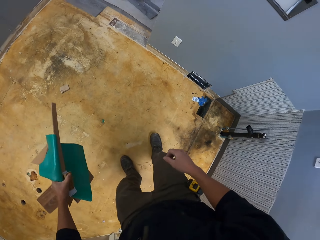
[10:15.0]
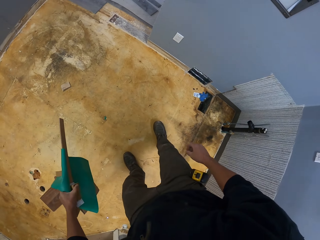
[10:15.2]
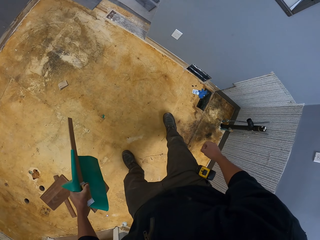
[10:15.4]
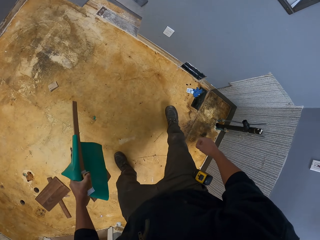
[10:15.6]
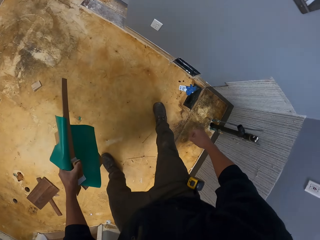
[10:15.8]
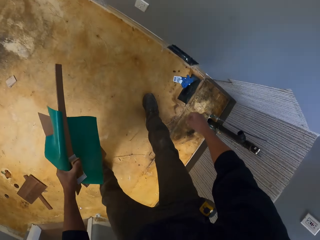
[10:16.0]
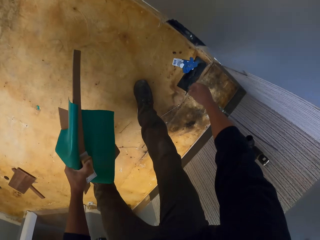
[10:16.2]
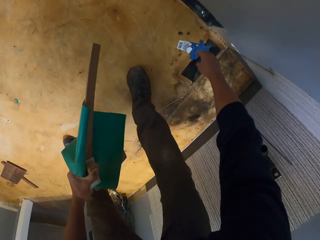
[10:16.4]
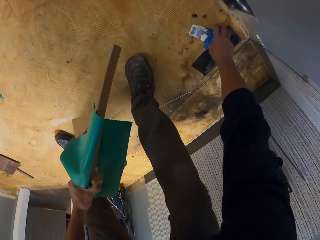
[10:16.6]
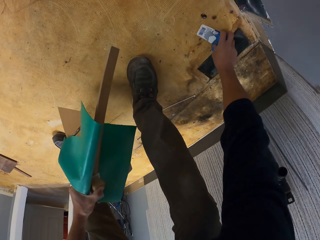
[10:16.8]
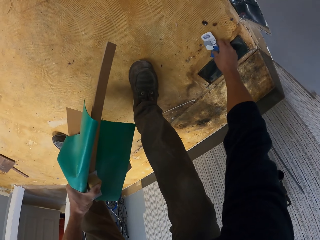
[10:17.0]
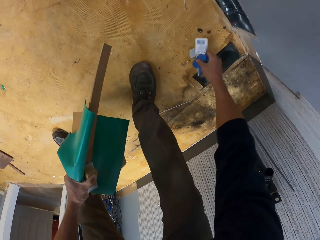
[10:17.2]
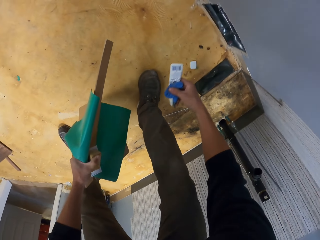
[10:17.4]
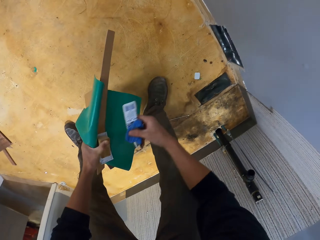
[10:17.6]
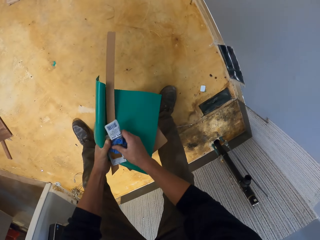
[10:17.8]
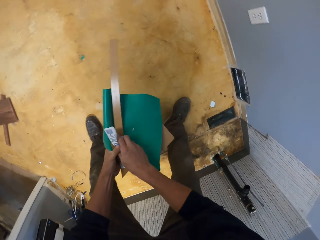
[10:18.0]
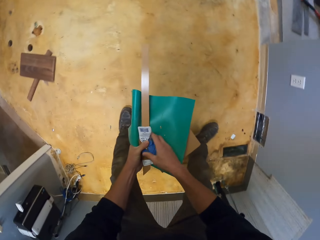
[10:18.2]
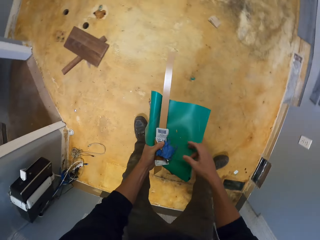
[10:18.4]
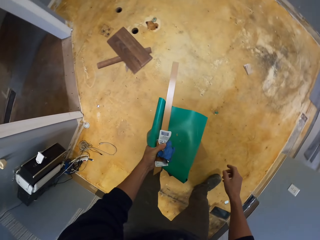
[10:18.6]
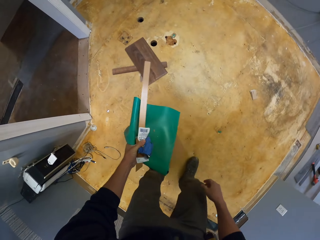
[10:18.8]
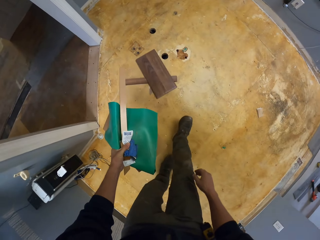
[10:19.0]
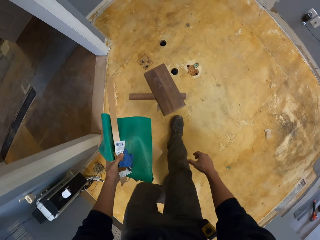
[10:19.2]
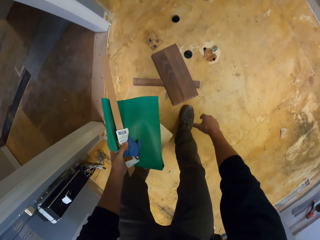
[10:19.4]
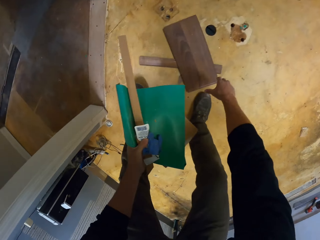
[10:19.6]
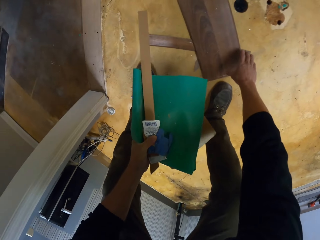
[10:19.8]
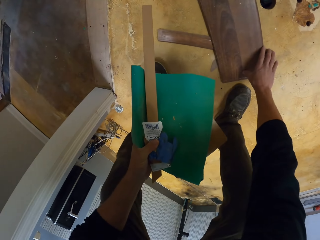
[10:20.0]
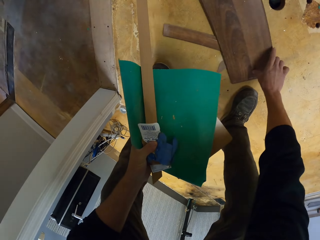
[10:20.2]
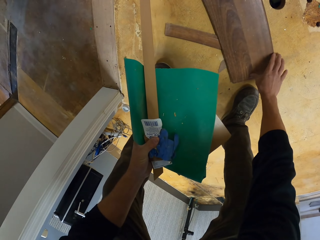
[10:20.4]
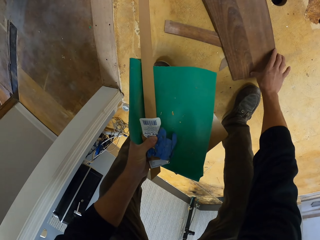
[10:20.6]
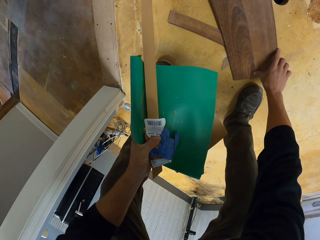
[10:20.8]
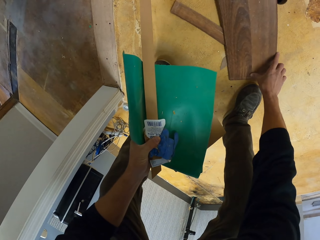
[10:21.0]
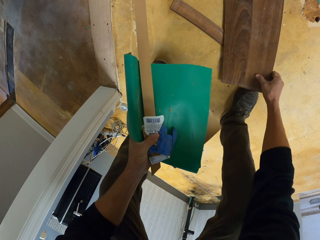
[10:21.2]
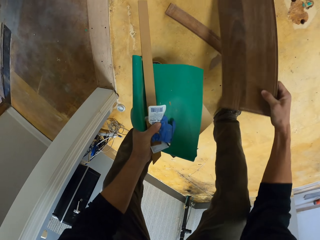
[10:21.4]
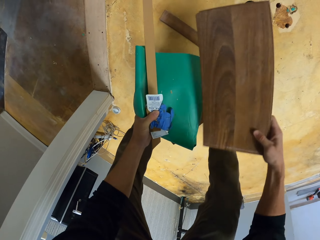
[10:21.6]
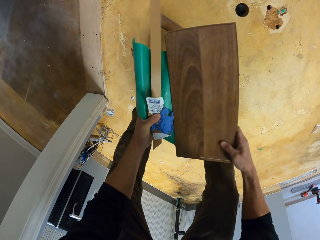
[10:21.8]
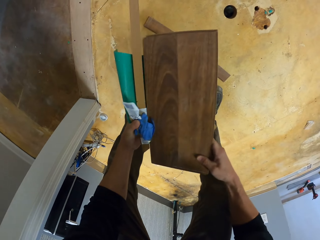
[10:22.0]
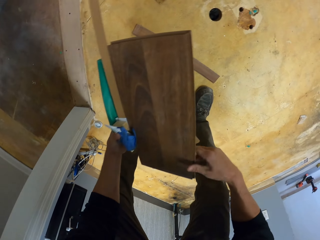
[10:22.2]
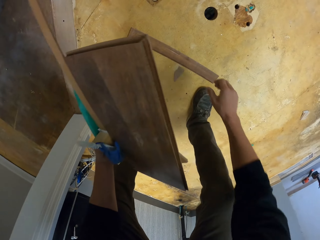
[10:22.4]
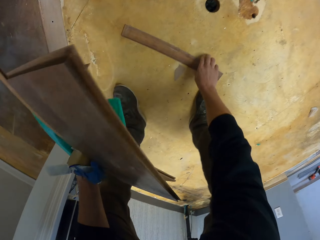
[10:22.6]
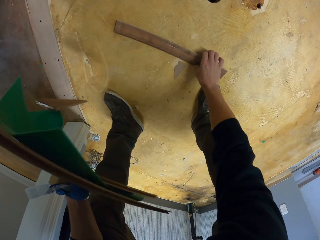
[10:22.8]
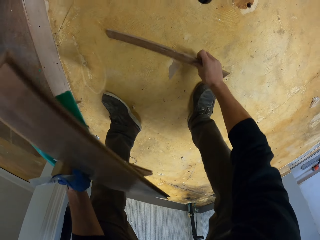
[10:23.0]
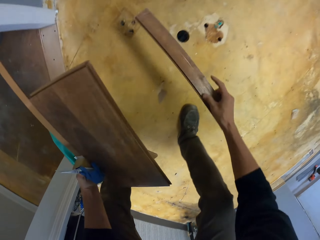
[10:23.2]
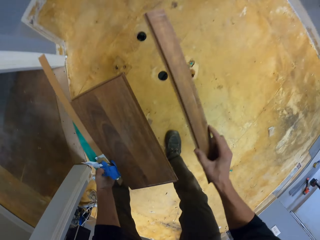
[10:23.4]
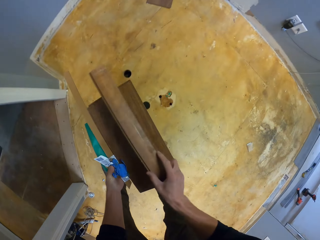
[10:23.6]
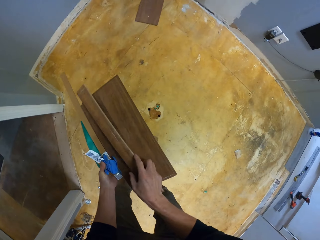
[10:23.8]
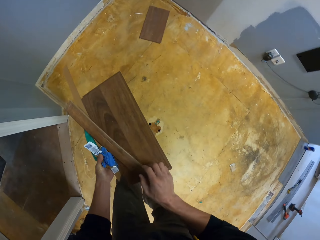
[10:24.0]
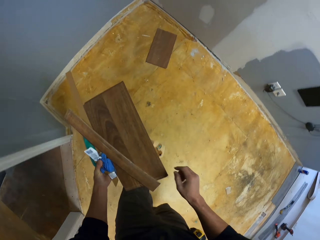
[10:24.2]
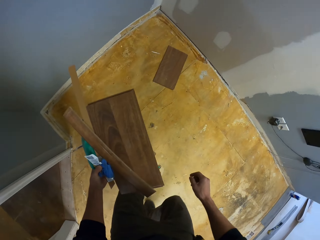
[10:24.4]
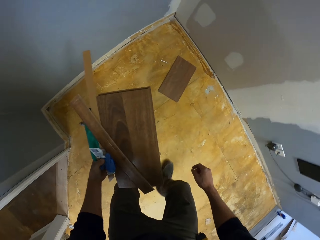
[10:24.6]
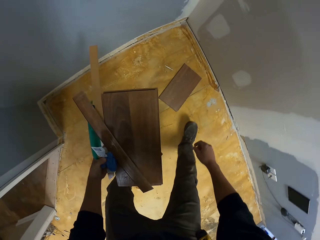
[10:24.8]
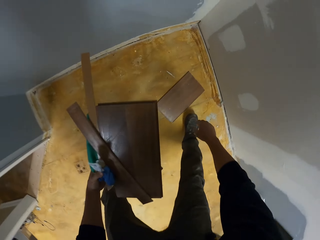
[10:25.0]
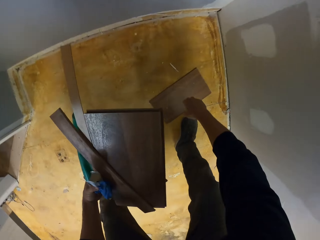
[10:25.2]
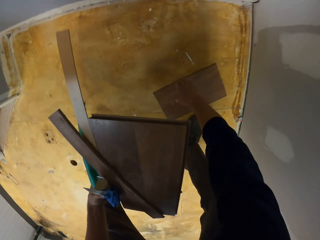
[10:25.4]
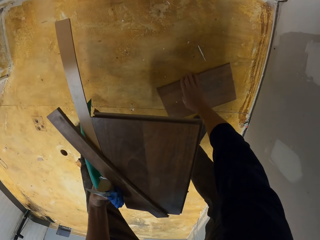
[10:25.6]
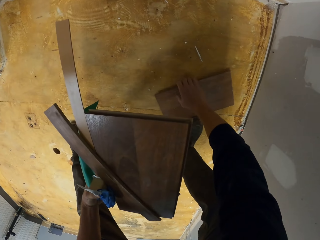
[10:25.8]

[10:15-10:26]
The camera wearer picks up dirt from the floor. They pick up plywood planks from the floor.

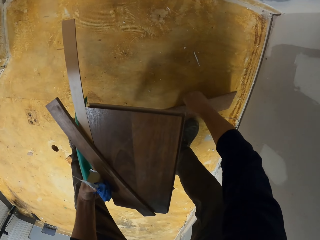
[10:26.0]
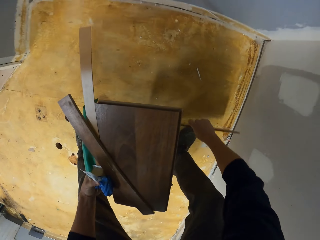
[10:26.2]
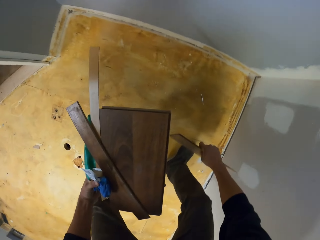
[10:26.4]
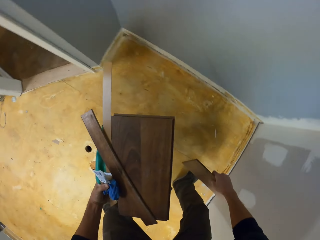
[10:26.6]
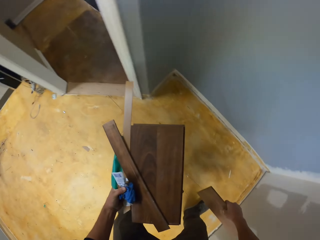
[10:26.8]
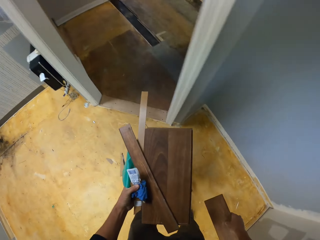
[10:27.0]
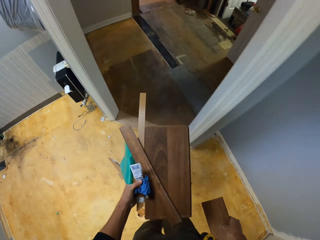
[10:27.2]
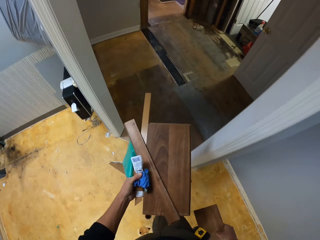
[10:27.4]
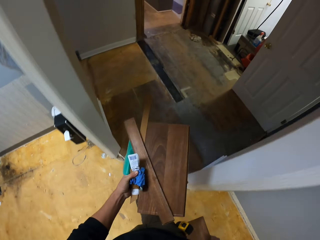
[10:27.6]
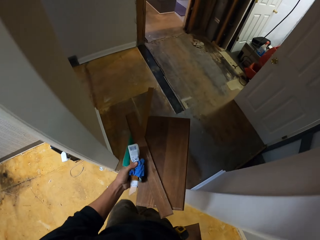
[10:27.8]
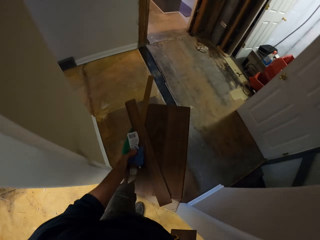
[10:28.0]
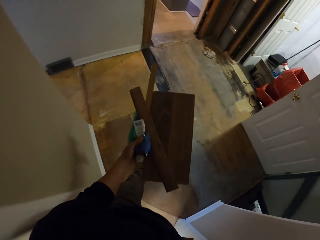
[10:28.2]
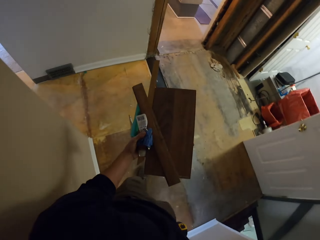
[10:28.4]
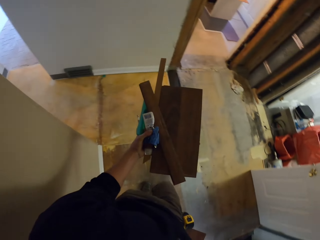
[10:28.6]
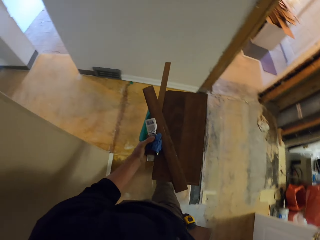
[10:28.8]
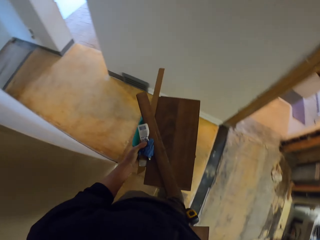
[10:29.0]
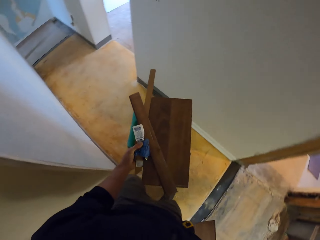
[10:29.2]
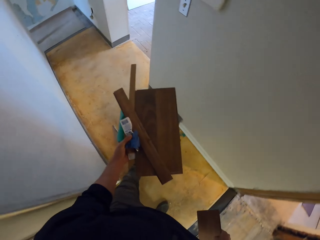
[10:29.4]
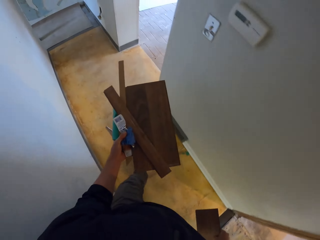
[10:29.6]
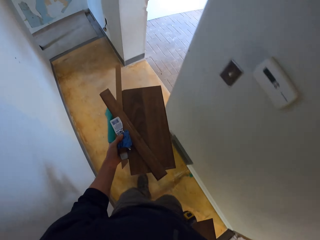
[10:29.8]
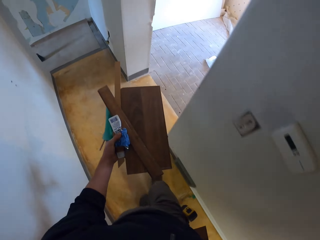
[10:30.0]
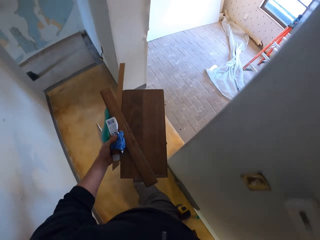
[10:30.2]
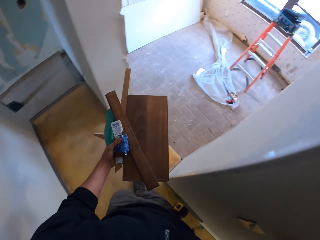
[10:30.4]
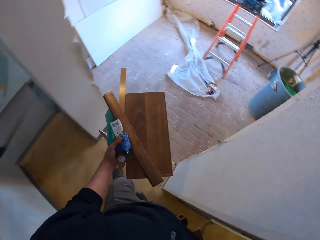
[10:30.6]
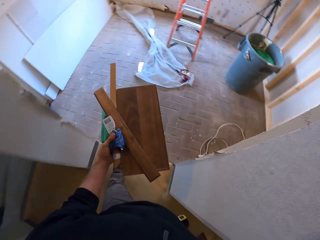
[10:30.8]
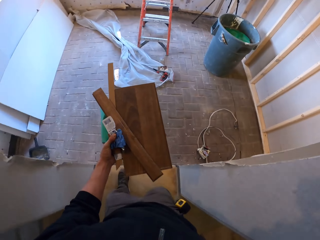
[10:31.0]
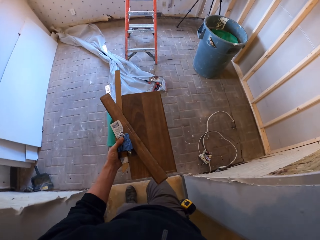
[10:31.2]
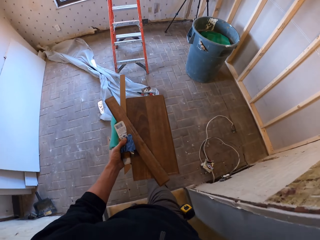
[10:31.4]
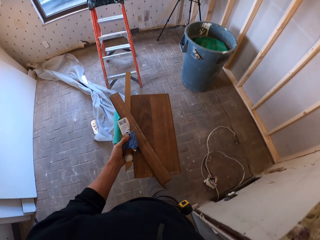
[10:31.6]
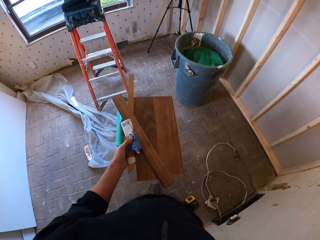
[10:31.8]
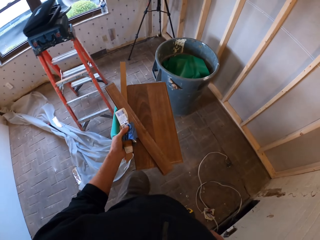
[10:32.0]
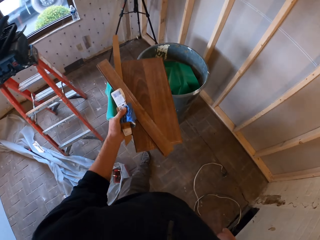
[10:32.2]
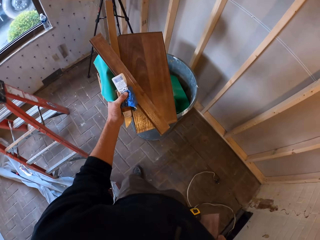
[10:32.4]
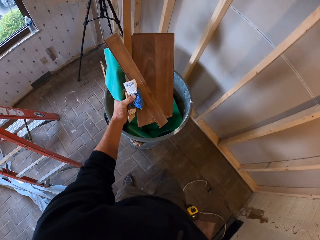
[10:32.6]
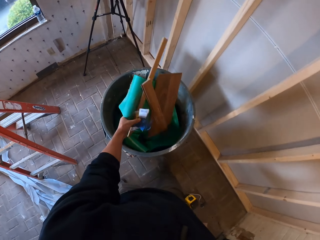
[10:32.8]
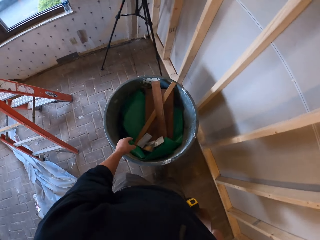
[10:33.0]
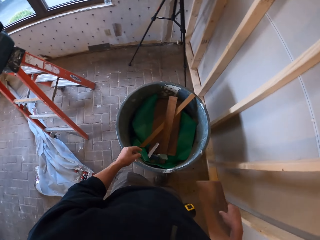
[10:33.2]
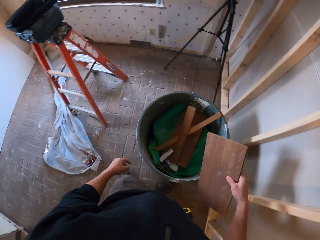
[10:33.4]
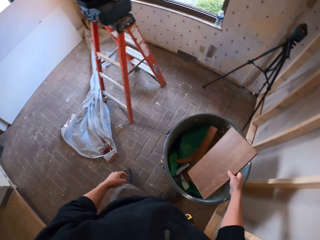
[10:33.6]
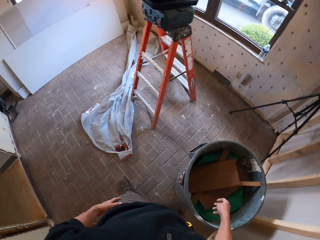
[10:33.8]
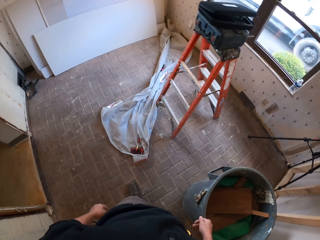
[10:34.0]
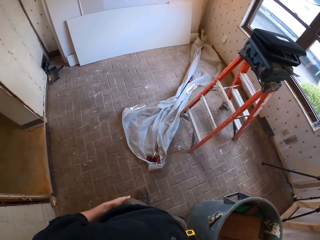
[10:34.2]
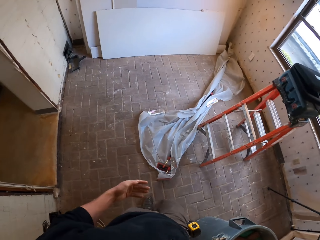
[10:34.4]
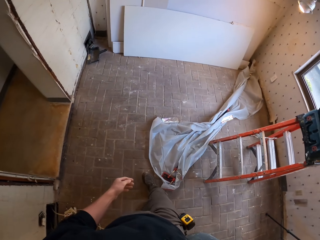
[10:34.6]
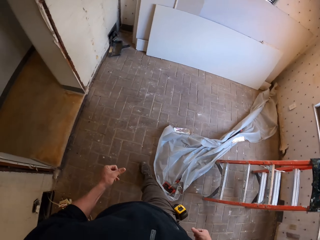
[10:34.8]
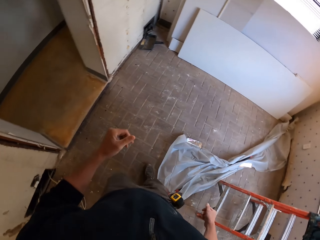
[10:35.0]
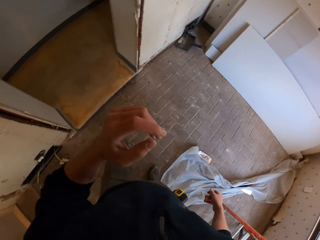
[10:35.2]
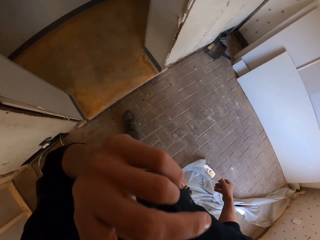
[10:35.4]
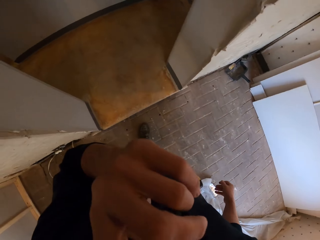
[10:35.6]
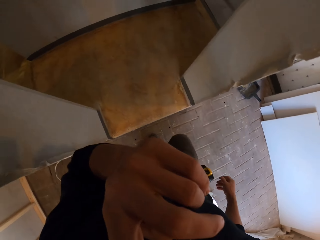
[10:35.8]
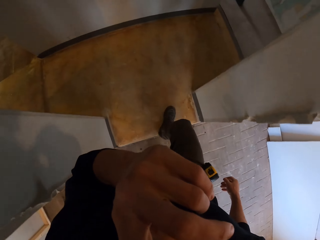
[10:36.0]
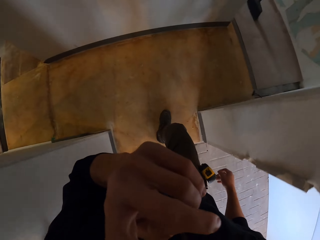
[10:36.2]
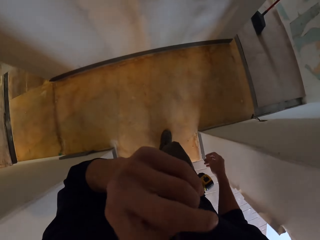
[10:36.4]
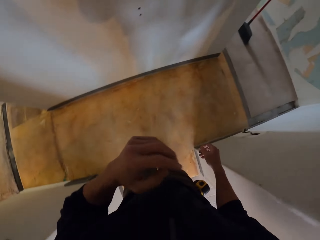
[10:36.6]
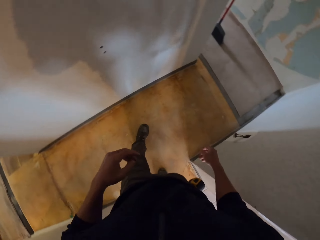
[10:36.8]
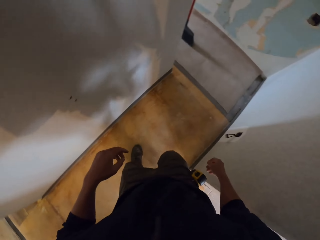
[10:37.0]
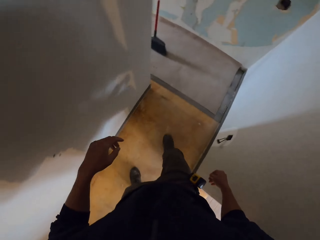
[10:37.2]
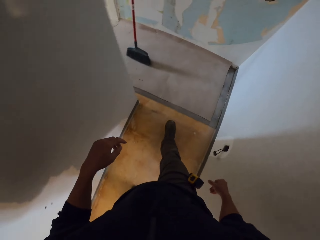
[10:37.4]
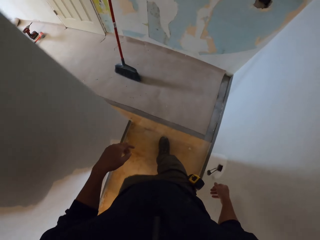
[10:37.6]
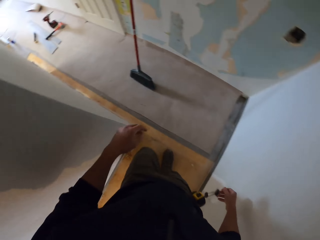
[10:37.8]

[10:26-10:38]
The camera wearer walks. They drop waste in the dustbin or bucket. They wipe the left hand on the trouser. They walk. They scratch the face.
